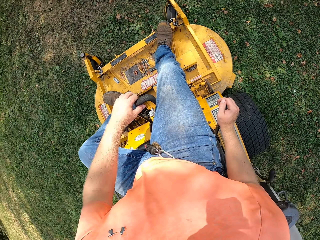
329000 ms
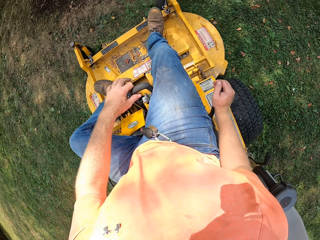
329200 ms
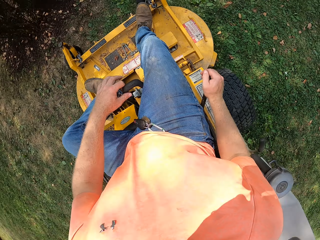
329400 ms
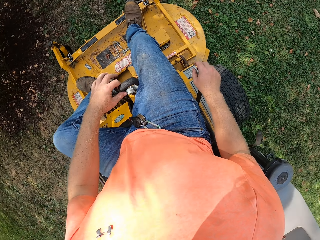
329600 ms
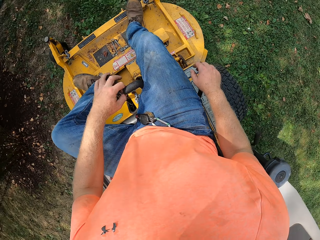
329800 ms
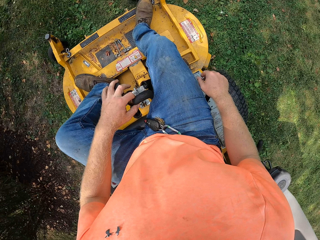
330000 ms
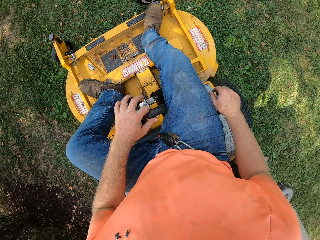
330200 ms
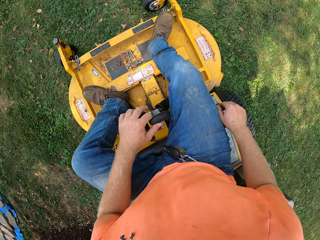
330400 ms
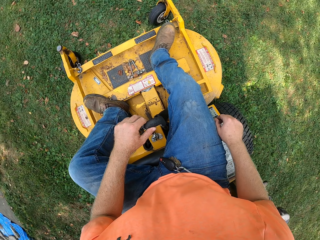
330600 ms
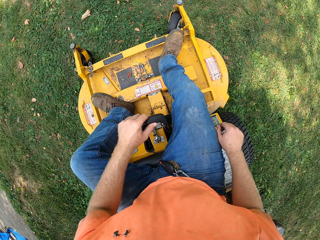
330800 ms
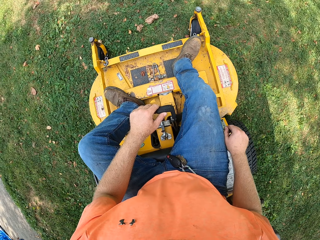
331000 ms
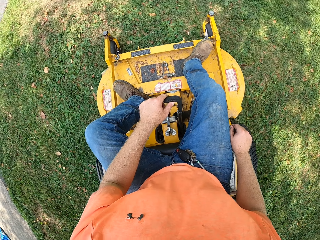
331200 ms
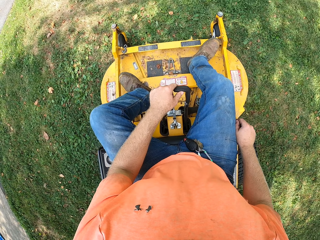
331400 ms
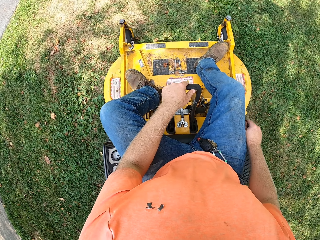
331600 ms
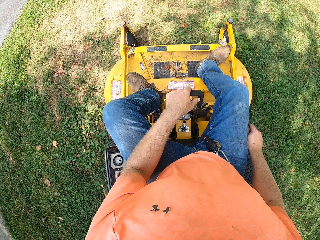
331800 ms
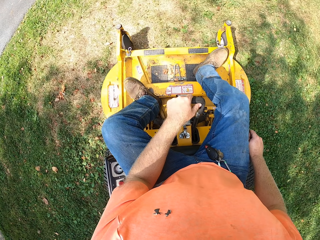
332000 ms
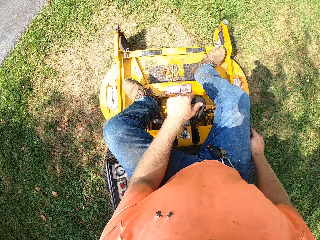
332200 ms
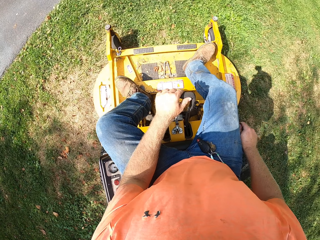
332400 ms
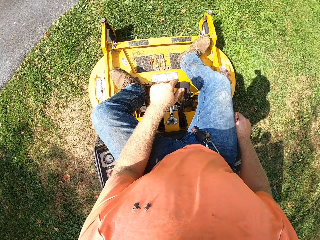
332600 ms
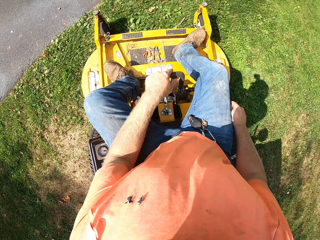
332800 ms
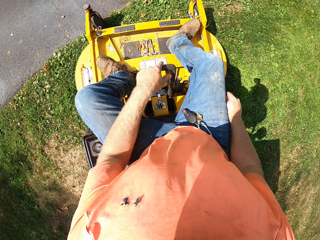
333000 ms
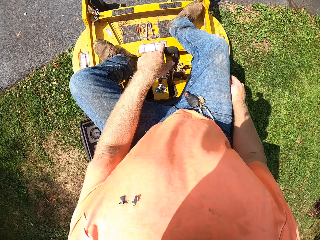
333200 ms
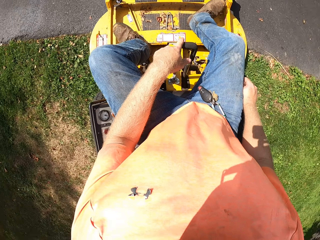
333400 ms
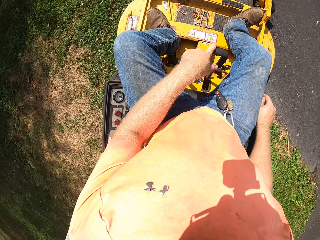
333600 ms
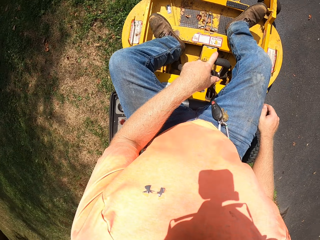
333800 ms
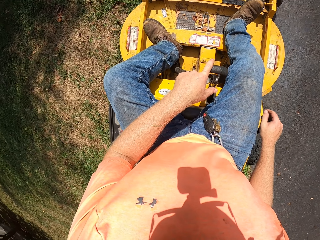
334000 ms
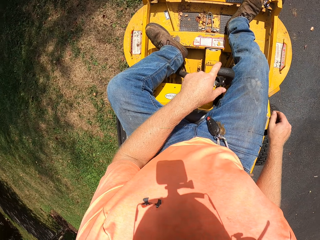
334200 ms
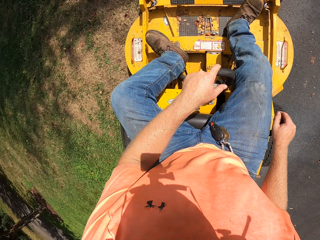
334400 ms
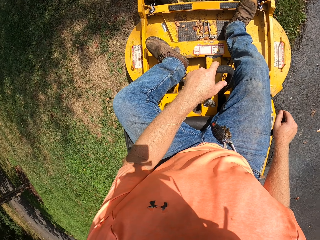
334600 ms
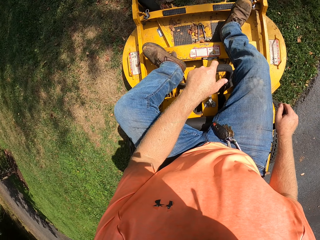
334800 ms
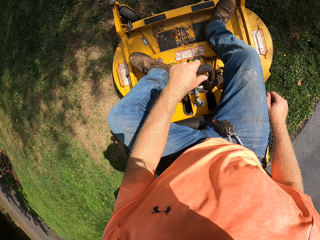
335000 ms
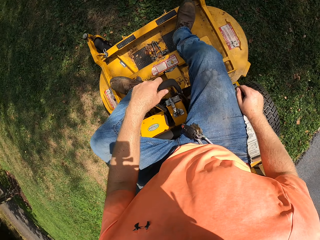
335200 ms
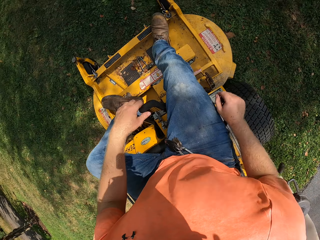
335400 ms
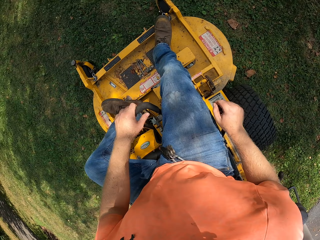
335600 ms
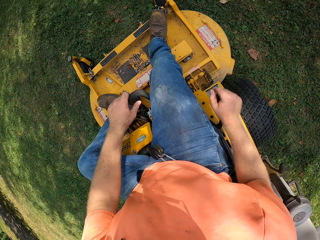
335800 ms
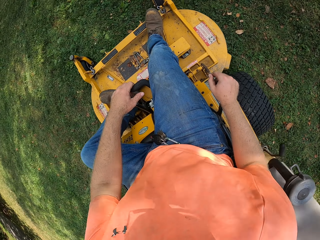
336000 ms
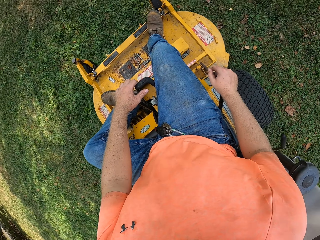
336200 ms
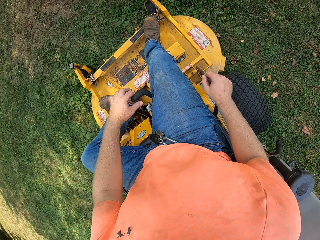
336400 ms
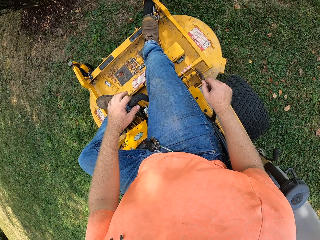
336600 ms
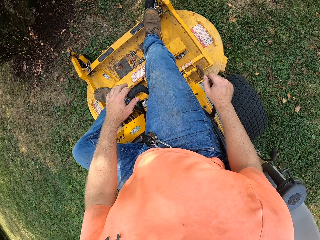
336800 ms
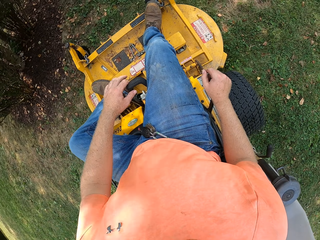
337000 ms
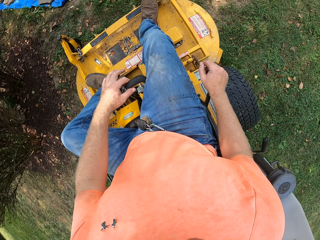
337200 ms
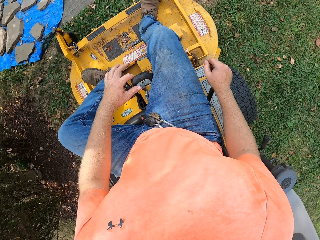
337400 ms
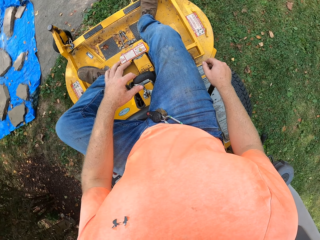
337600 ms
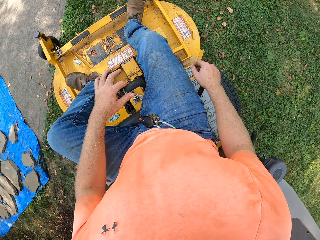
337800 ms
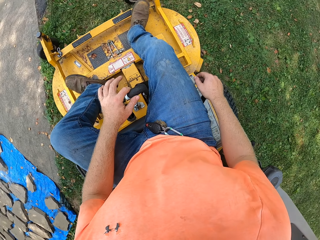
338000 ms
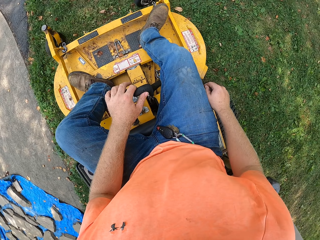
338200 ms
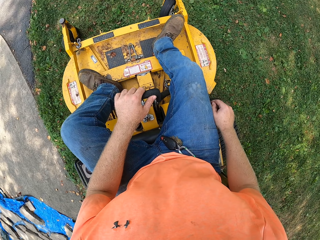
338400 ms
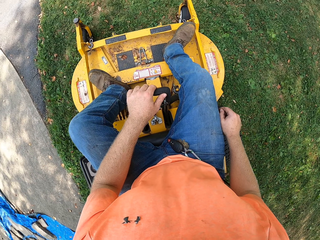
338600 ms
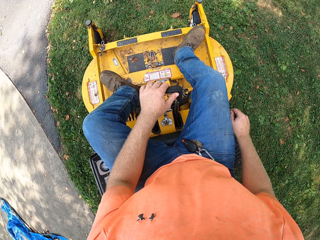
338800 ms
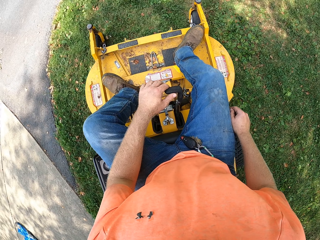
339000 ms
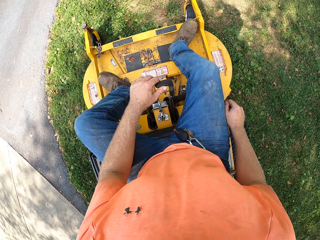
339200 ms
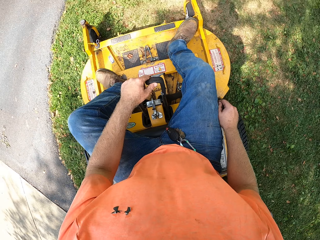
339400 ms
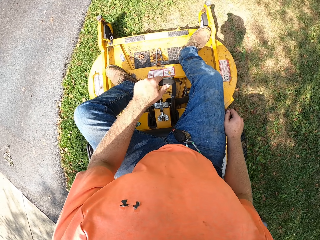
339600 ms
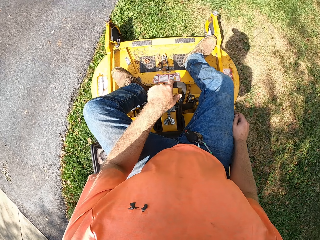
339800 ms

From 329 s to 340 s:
The camera wearer turns with a lawn mower. They turn with the lawn mower repeatedly.

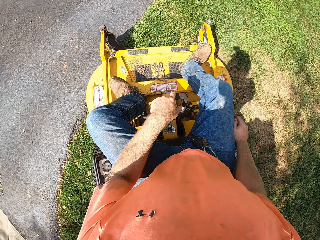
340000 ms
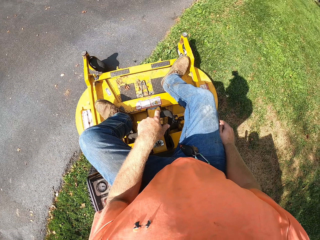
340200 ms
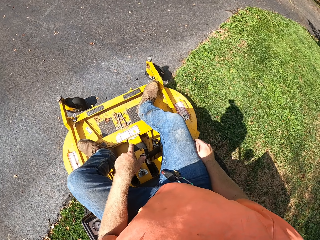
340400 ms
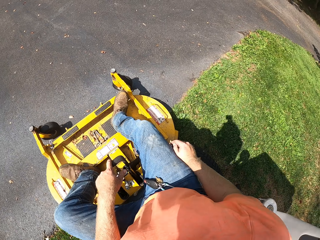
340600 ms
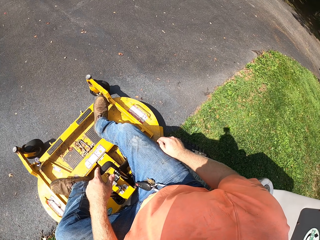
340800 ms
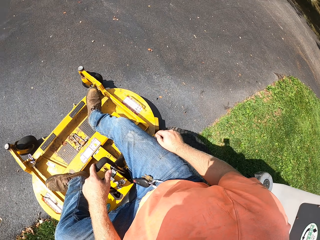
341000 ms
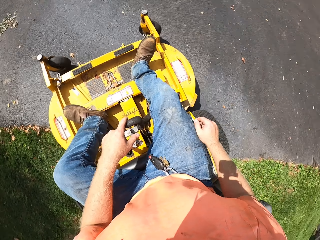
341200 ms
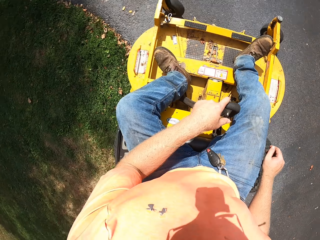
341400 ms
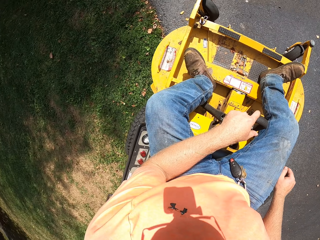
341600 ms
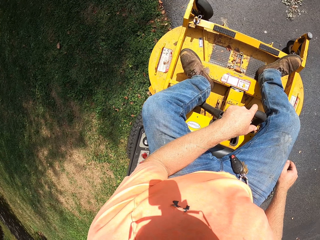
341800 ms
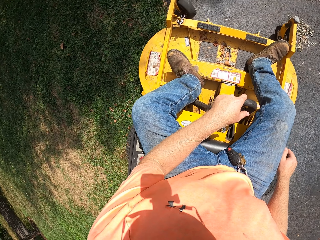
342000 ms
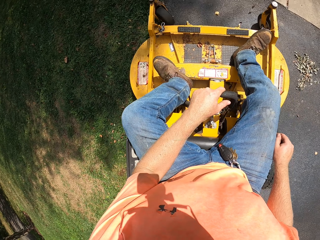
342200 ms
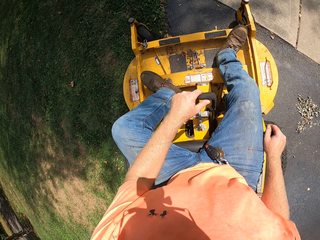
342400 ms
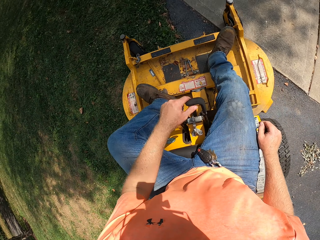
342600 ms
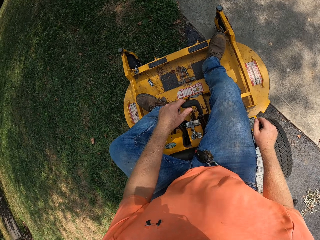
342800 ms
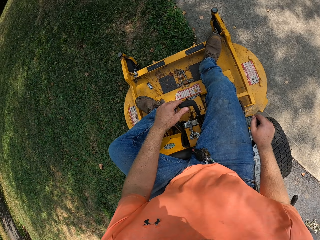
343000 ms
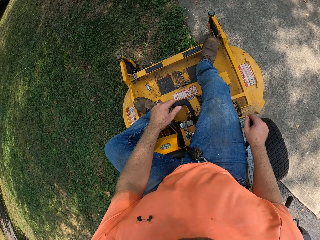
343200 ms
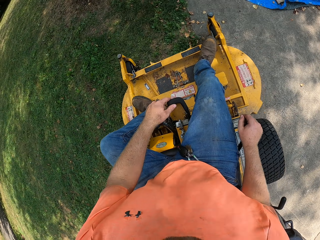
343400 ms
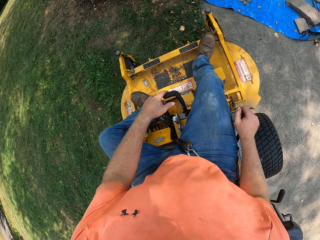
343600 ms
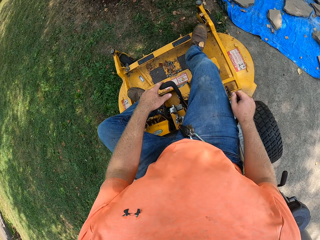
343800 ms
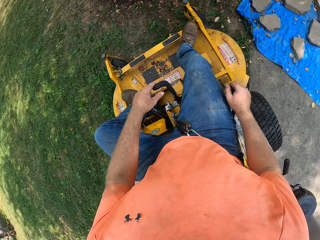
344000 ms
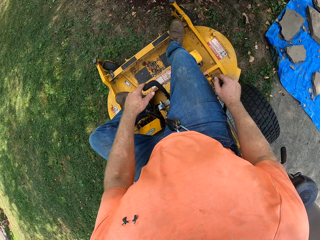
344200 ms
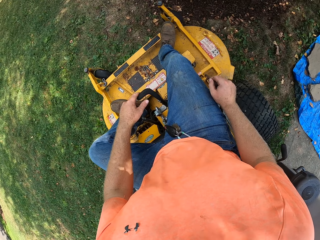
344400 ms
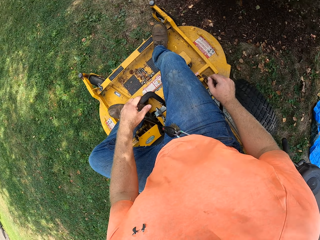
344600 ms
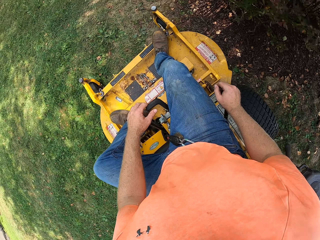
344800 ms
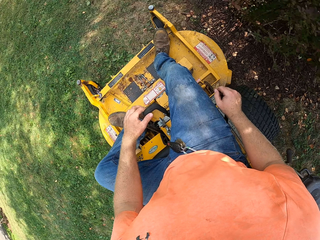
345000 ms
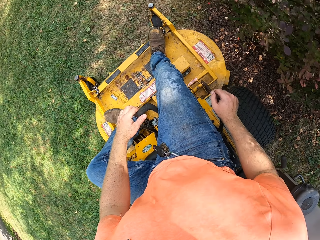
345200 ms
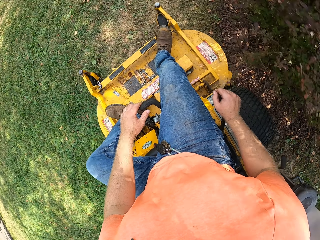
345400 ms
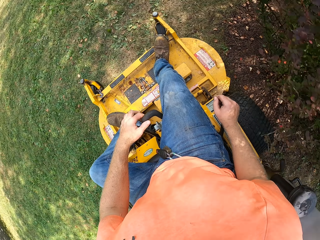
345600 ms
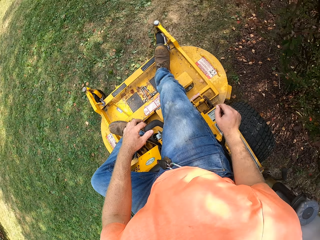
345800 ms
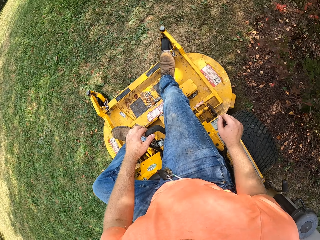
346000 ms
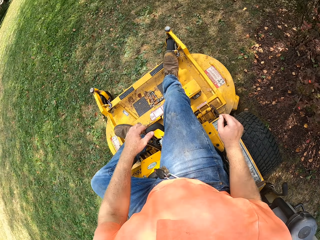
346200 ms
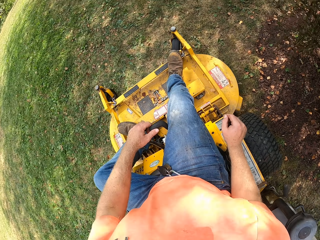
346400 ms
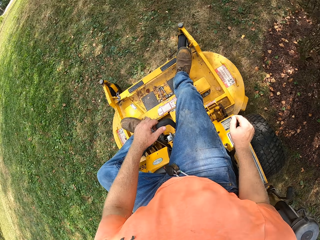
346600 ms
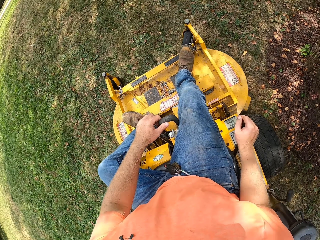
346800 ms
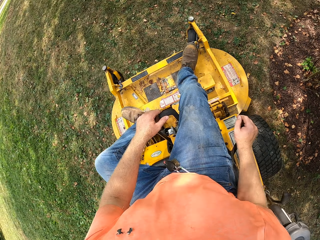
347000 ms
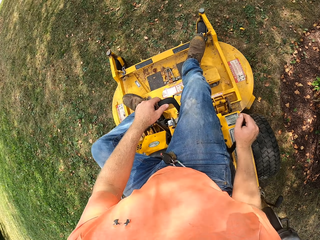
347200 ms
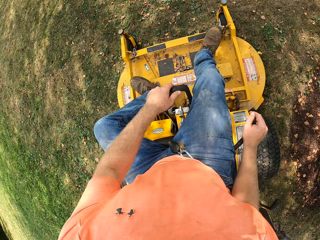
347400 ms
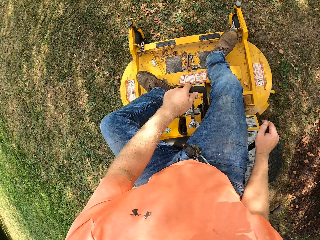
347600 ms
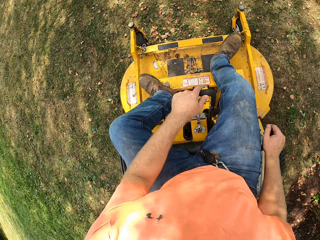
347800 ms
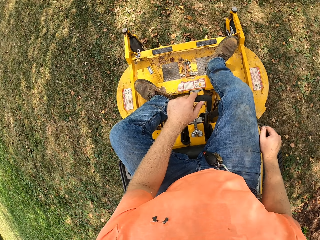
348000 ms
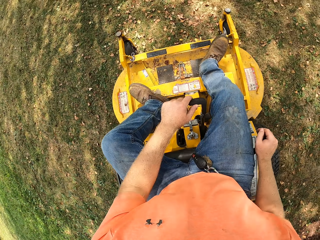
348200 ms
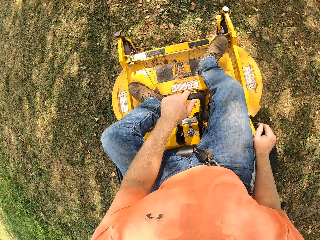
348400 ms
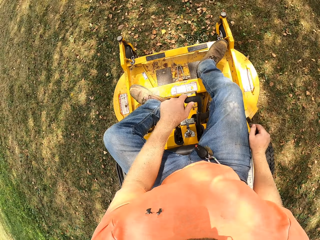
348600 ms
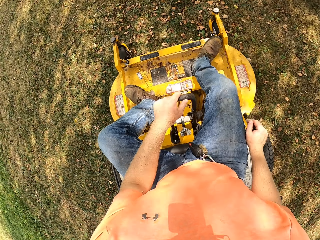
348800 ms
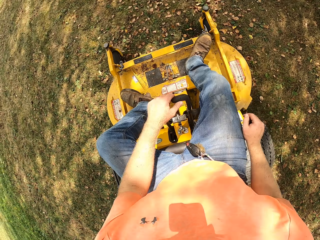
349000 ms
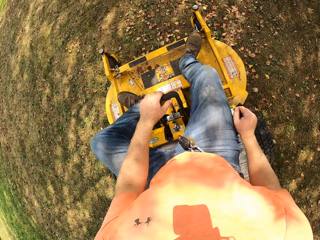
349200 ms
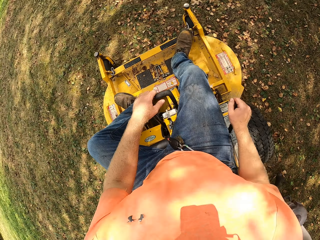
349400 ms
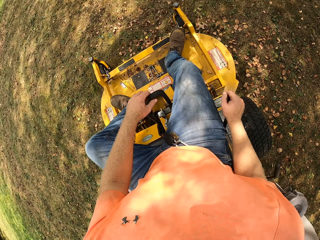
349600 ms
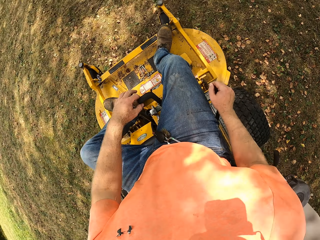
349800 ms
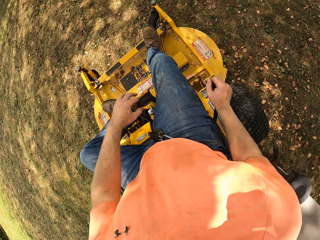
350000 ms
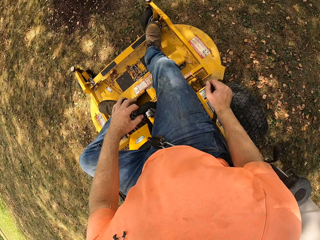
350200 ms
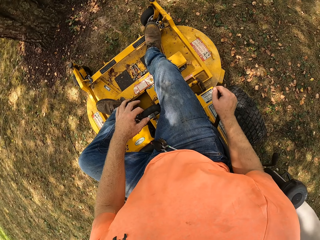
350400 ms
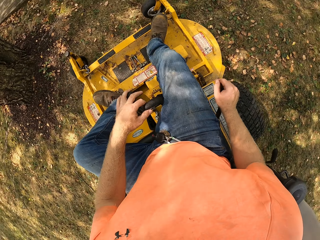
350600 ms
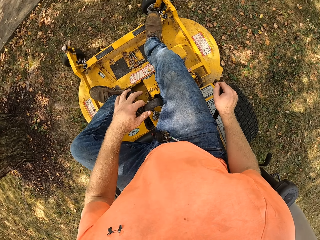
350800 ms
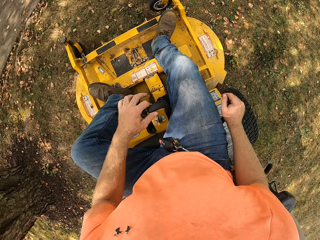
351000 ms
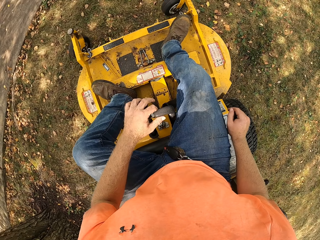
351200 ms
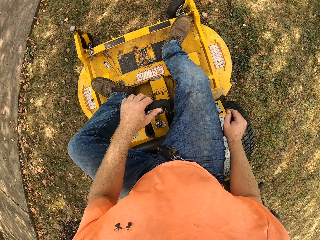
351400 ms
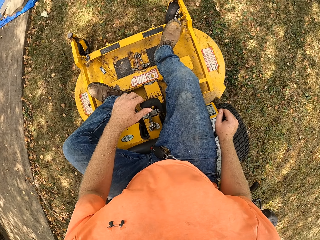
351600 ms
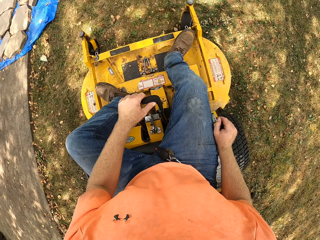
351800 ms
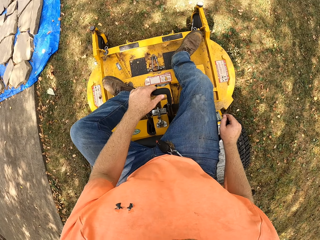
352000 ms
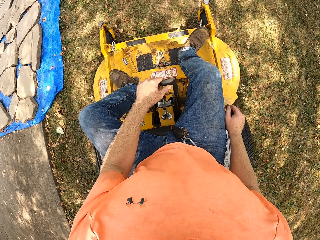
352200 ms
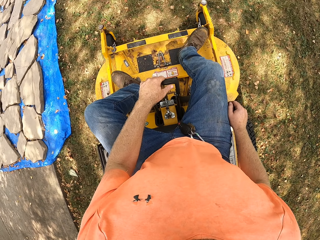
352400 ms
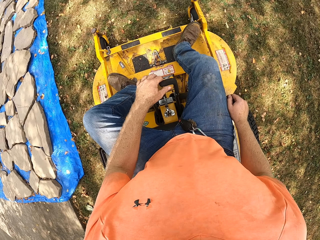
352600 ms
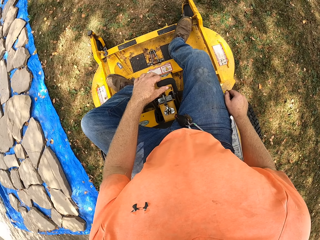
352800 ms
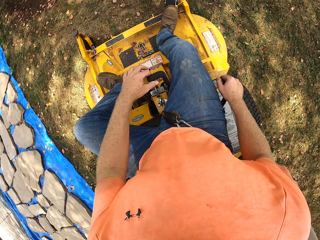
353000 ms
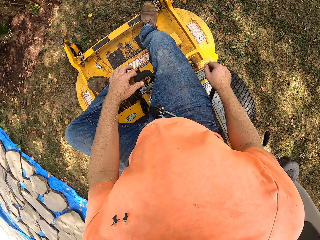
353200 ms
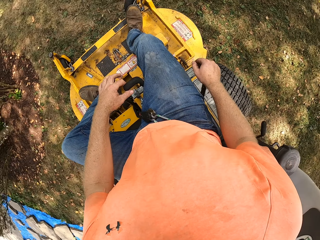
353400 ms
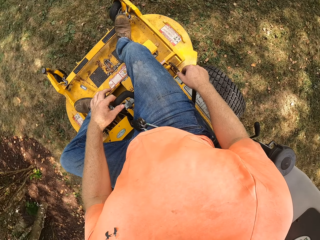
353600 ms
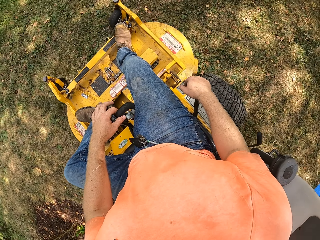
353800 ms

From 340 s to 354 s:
The camera wearer turns with a lawn mower. They cut grass with the lawn mower. They turn with the lawn mower.
